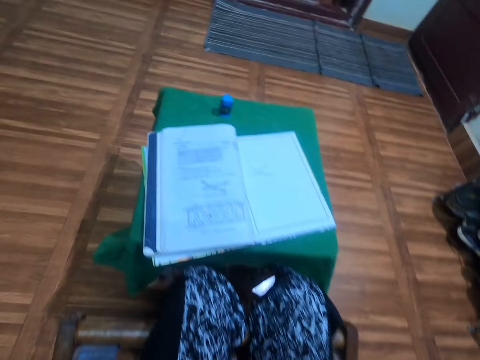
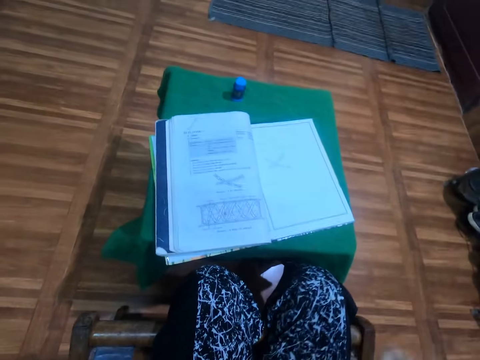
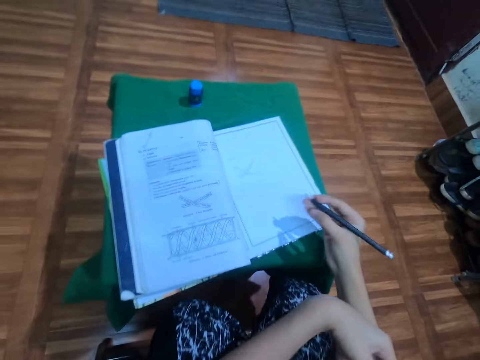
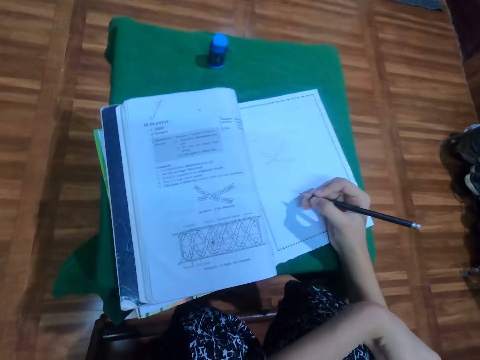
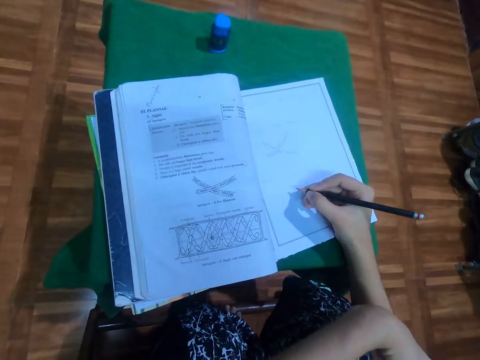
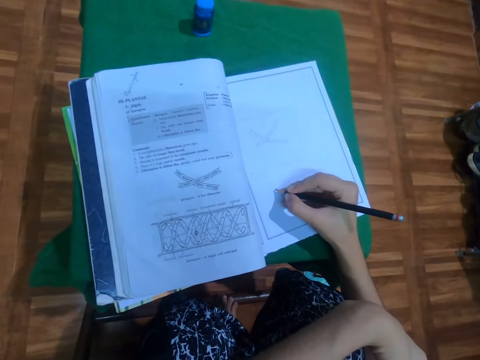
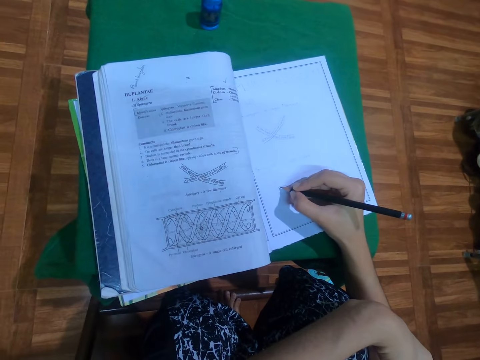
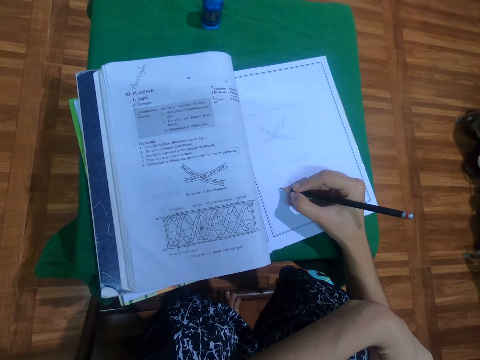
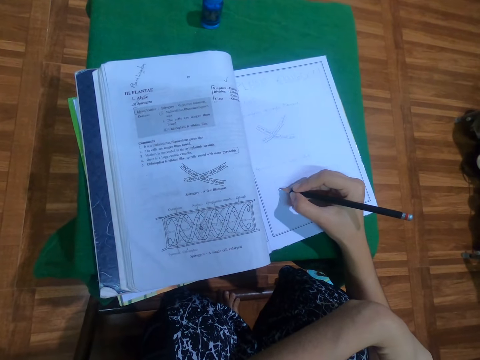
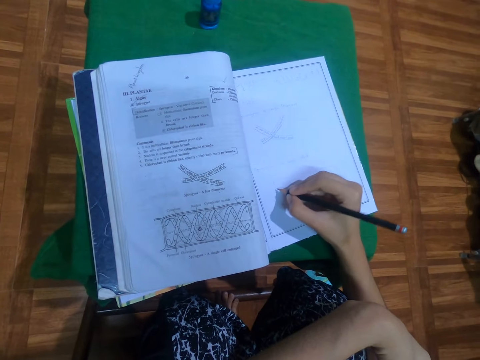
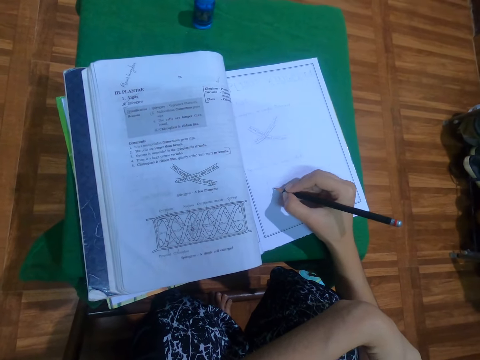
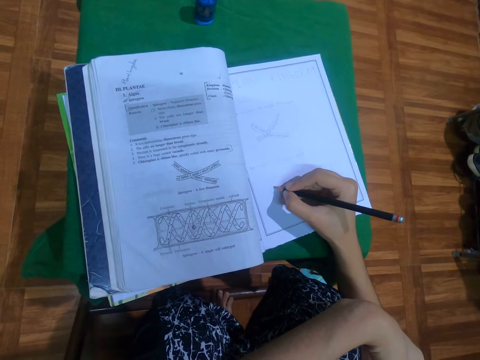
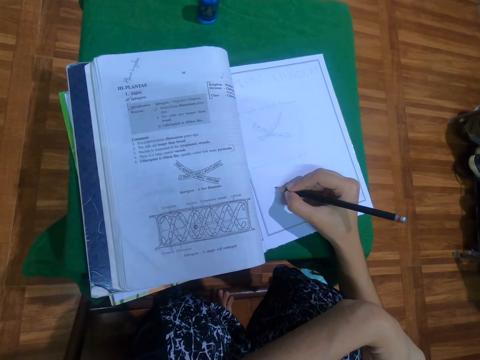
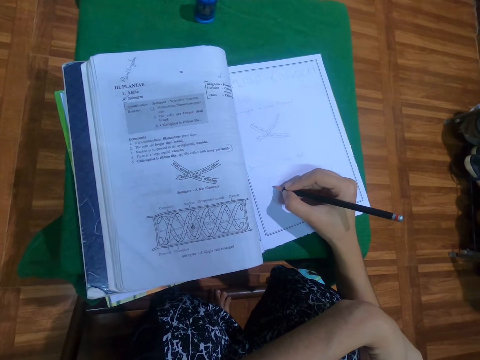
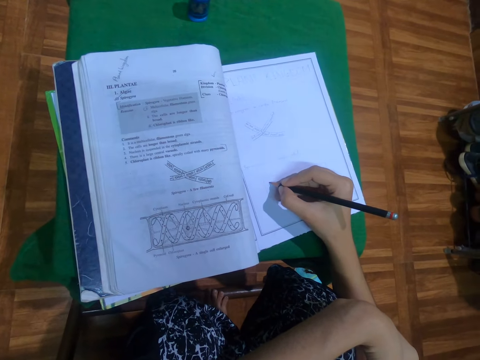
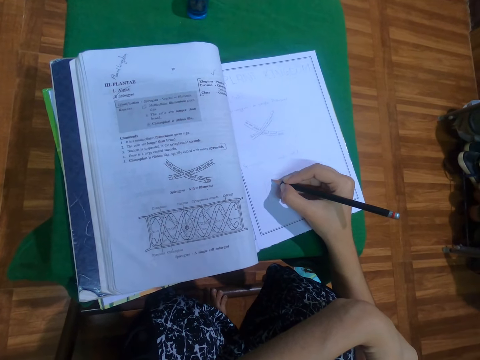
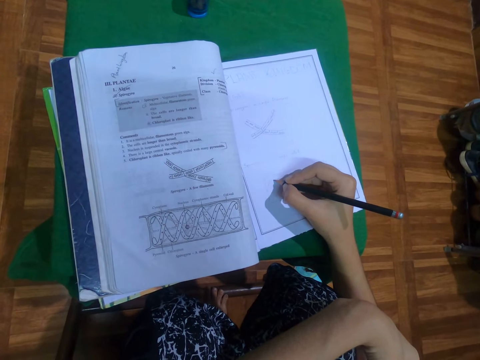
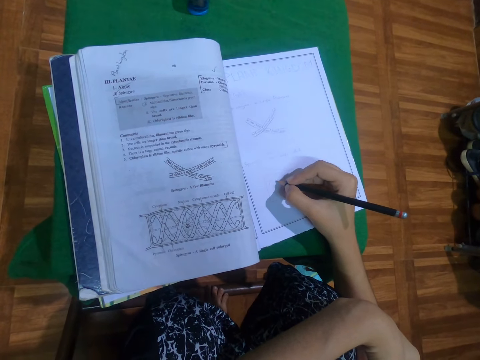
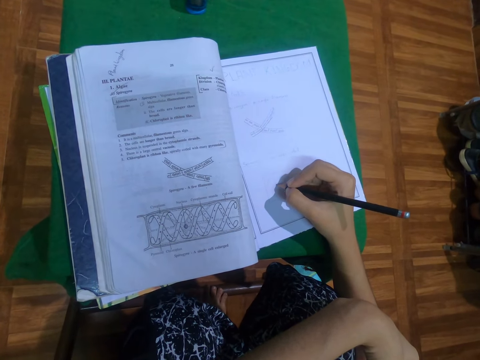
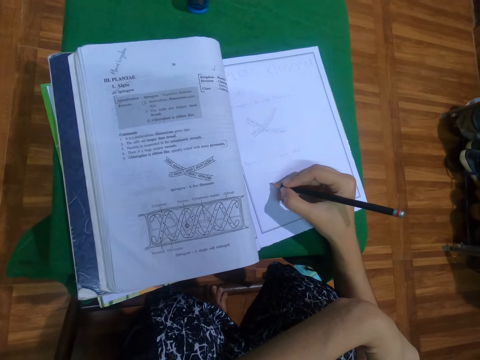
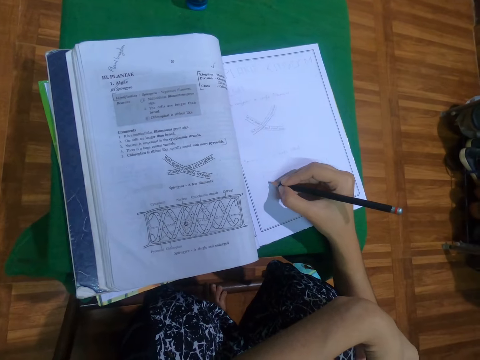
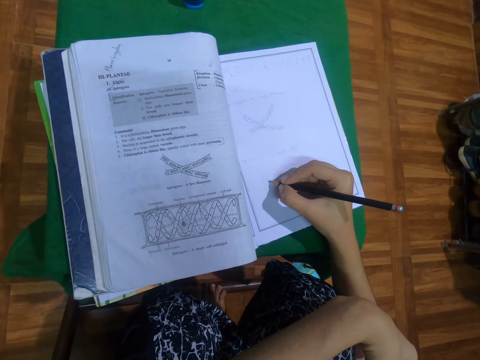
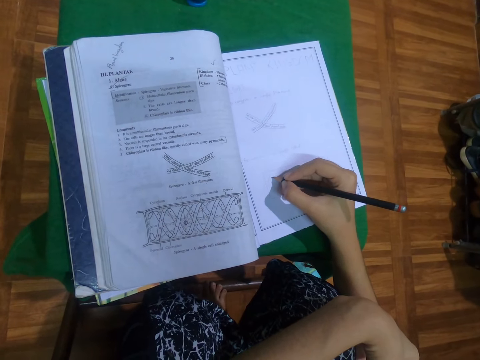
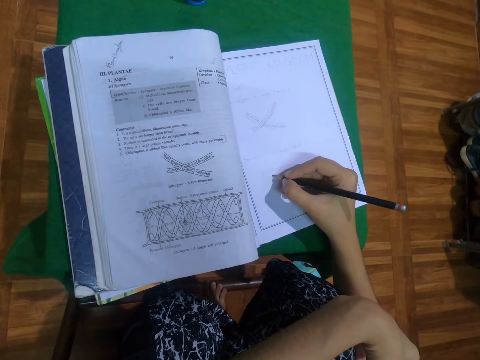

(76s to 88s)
The camera wearer draws on the book with the black pencil in her right hand.

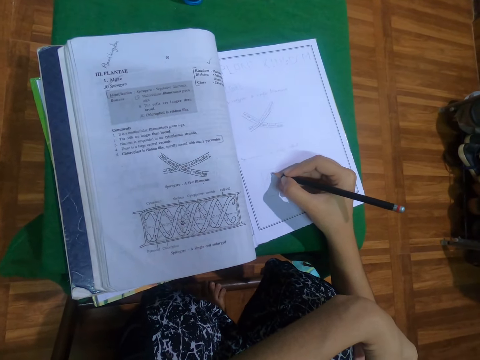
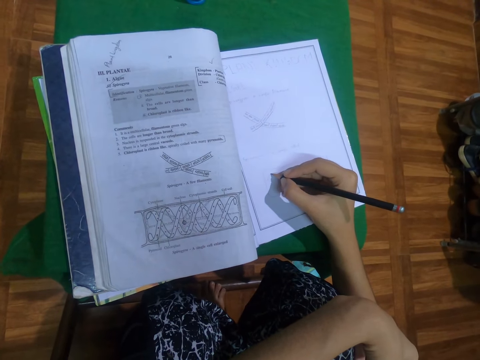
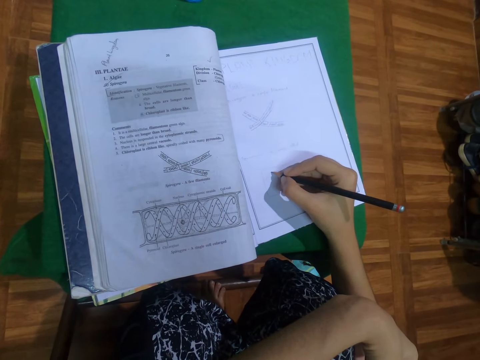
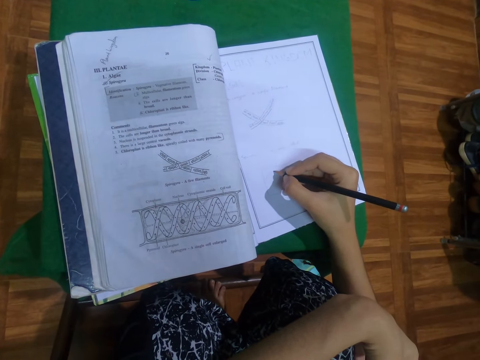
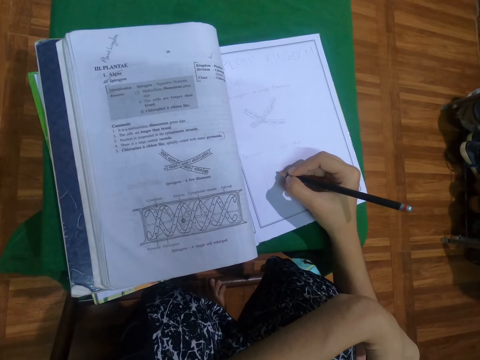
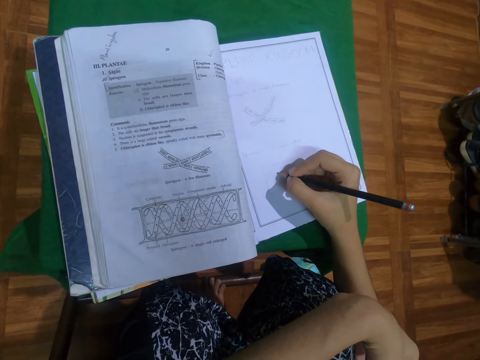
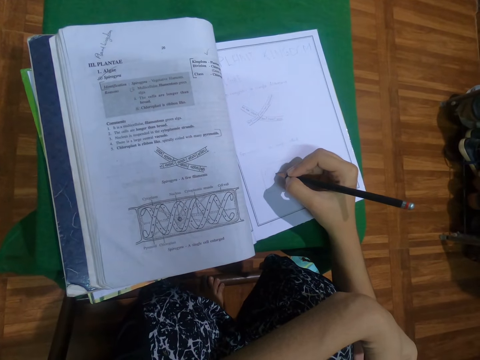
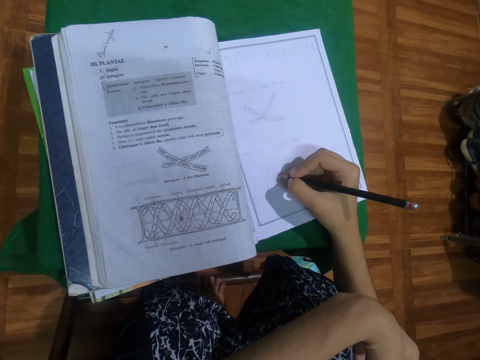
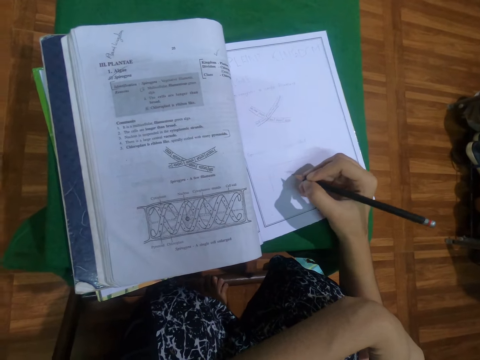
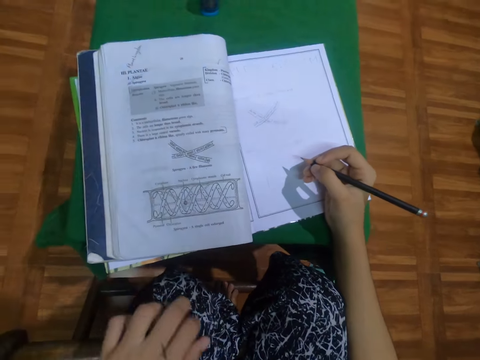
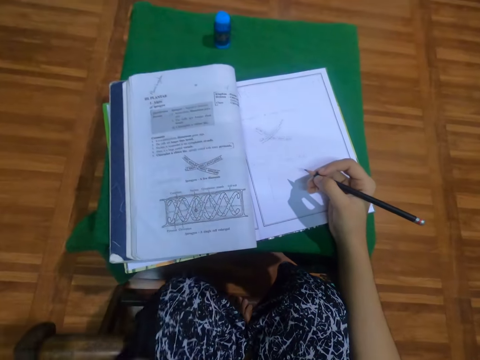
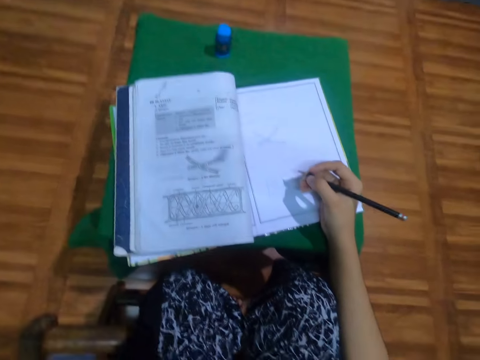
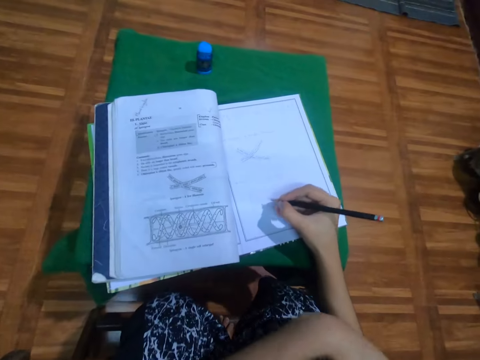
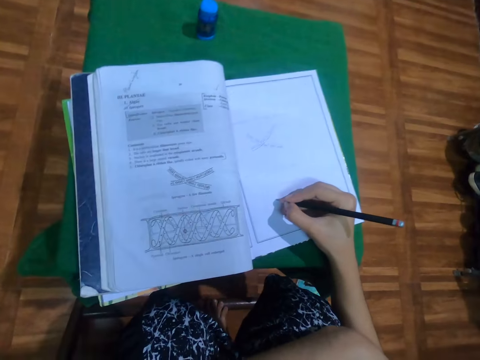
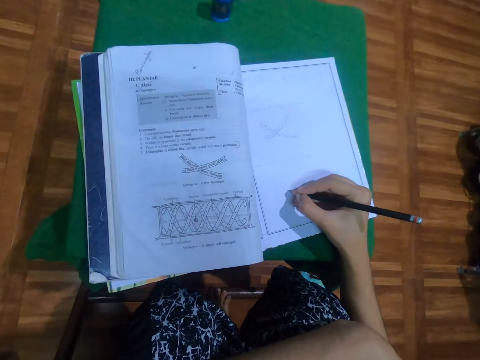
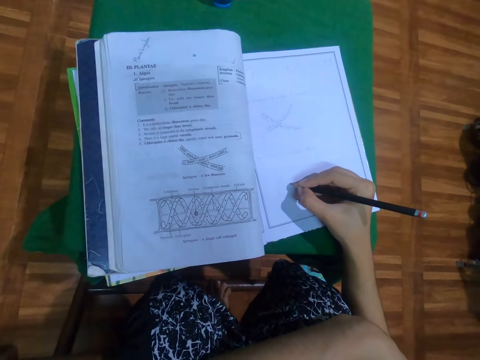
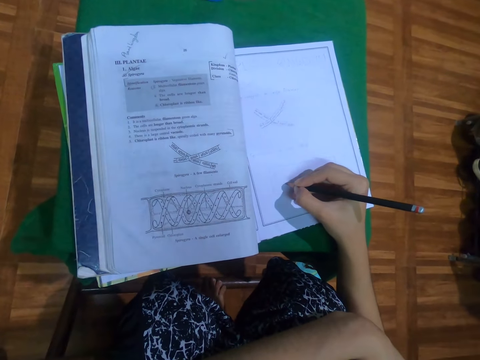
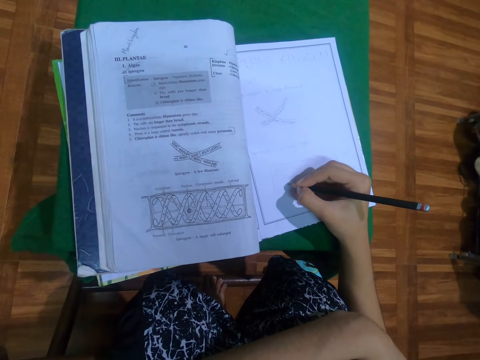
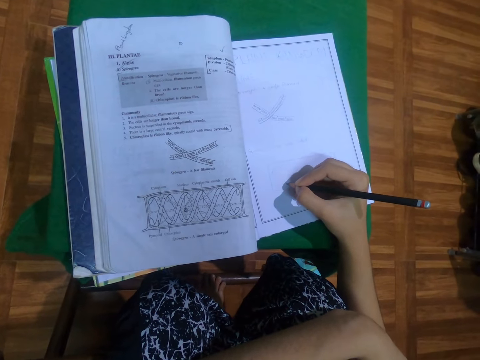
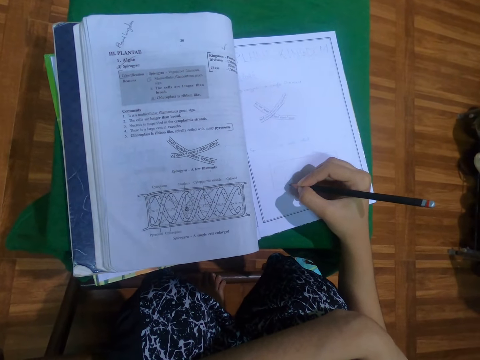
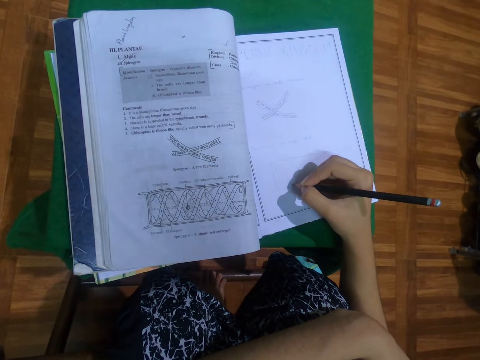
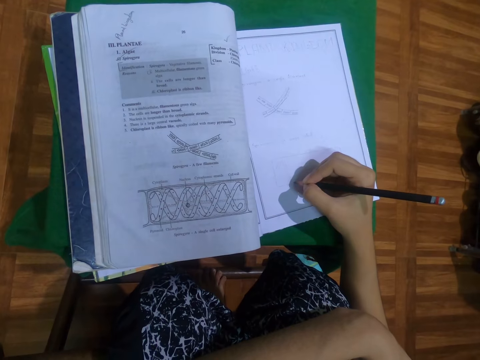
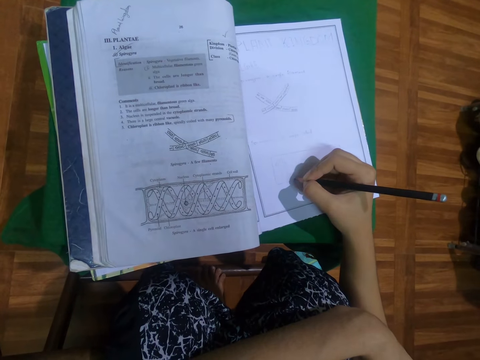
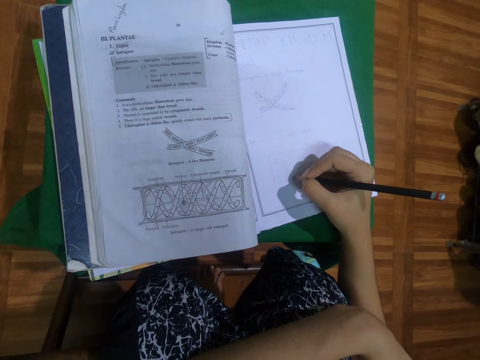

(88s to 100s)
The camera wearer scratches her lap with her left hand. She draws on the book with the black pencil in her right hand.

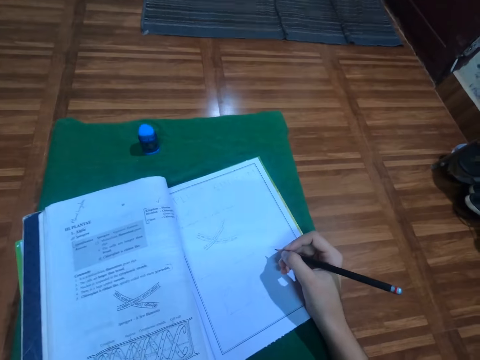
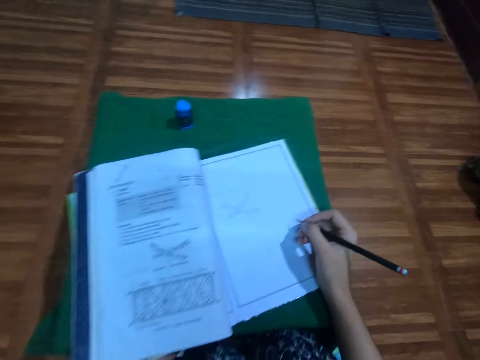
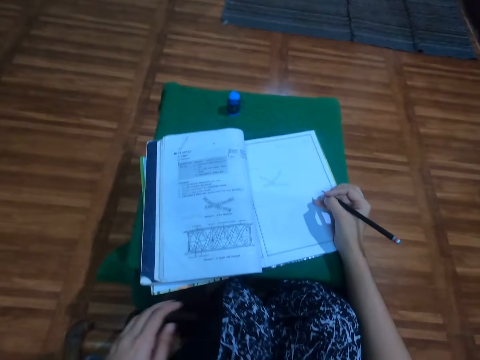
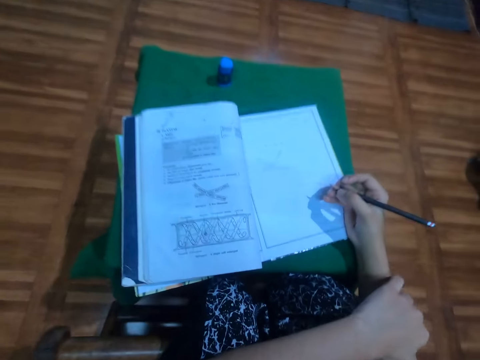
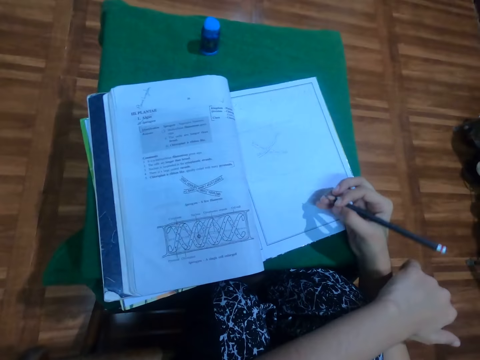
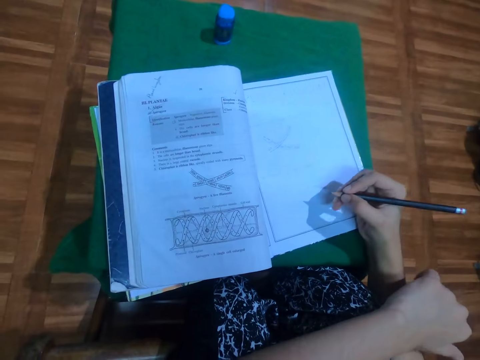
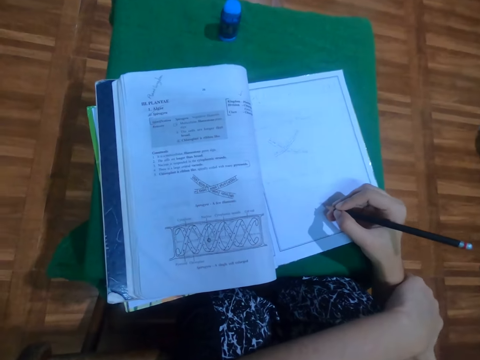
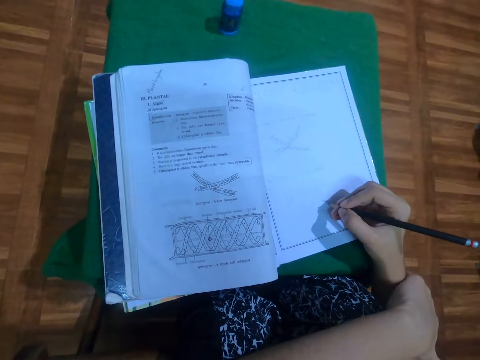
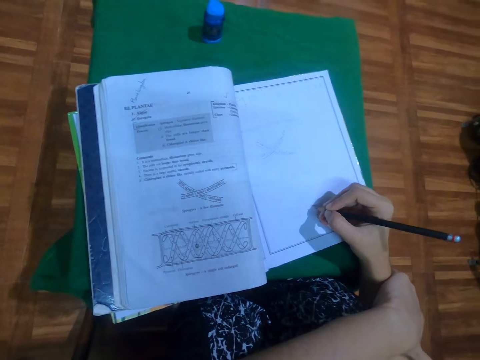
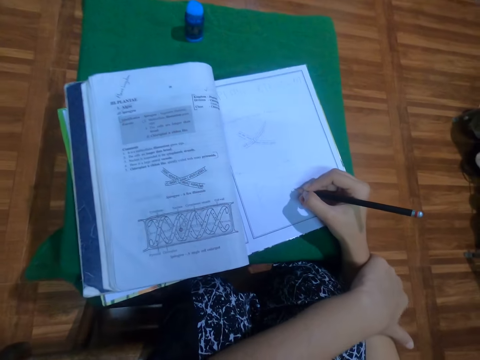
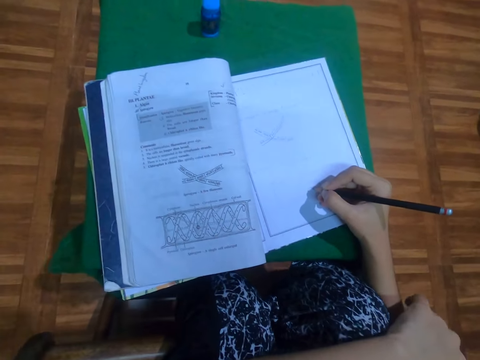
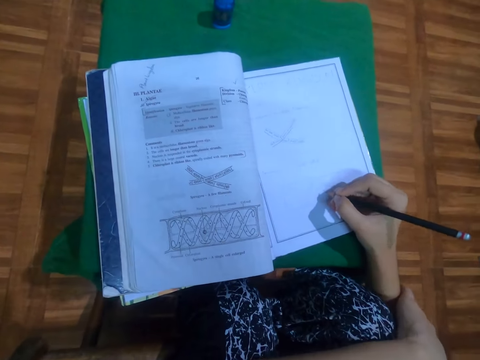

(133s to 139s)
The camera wearer touches her hand. She draws on the book with the black pencil in her right hand.
